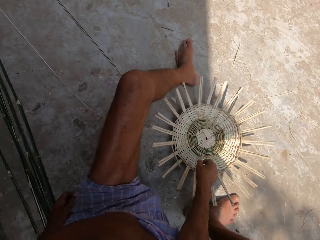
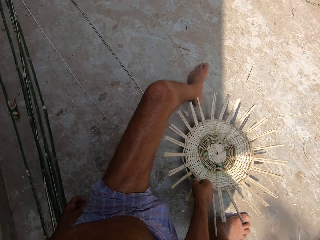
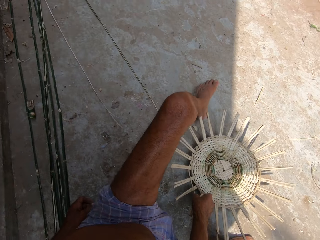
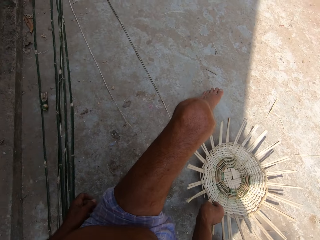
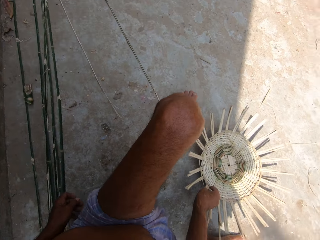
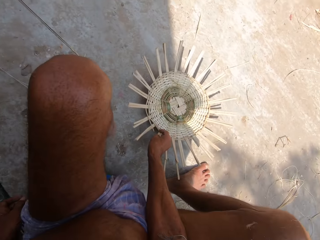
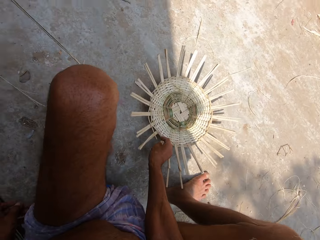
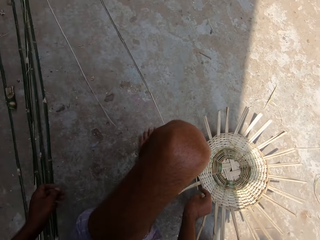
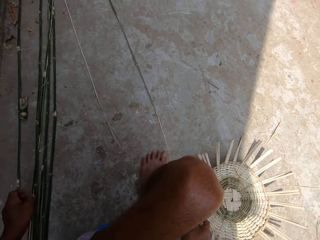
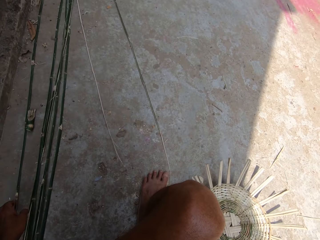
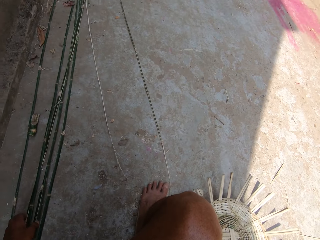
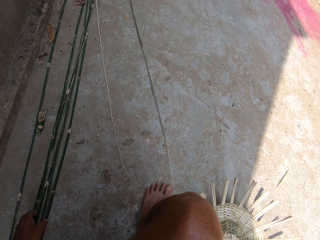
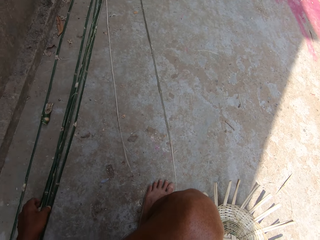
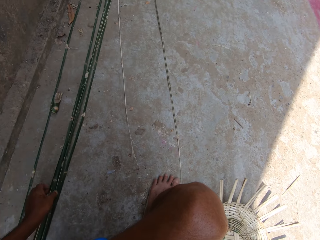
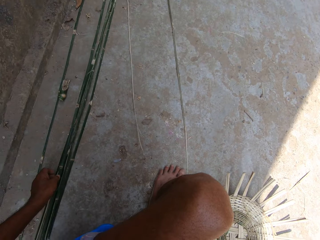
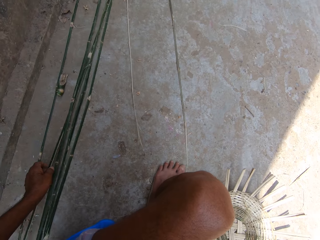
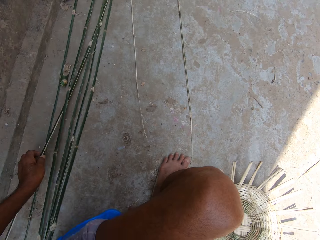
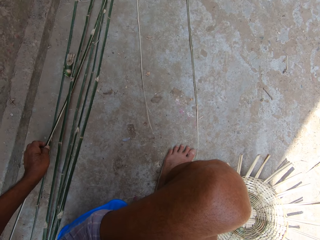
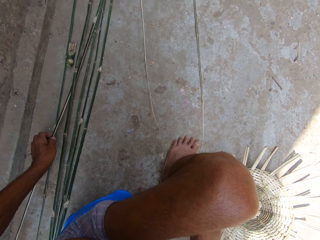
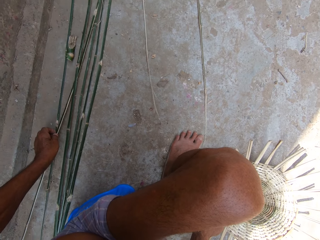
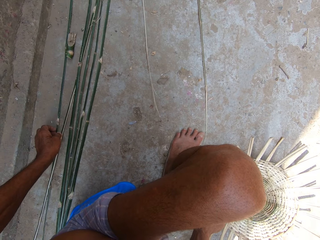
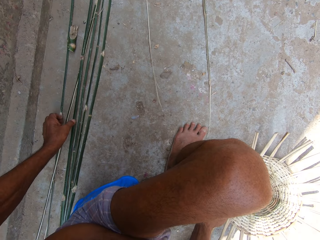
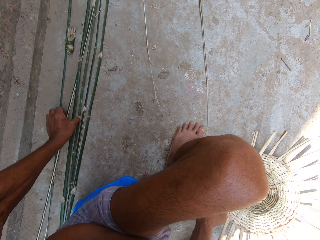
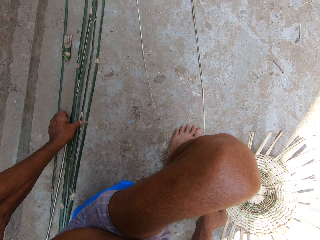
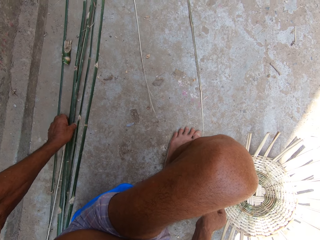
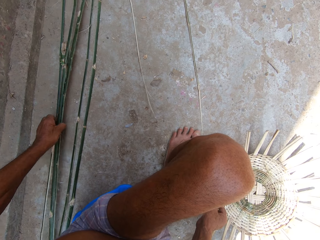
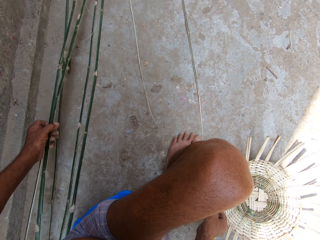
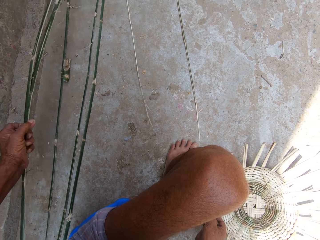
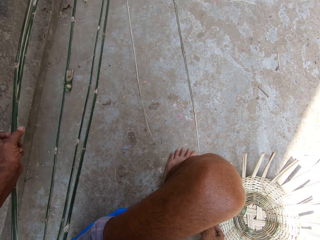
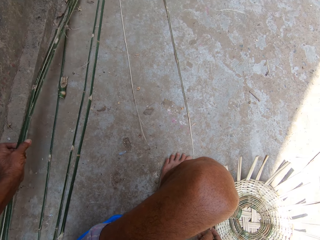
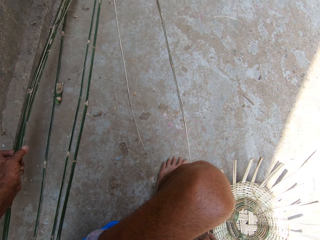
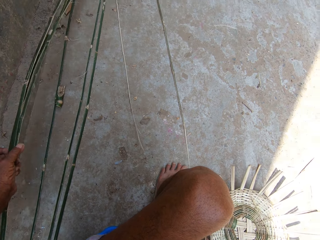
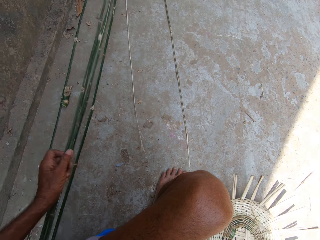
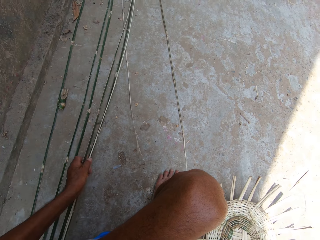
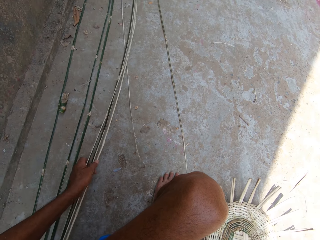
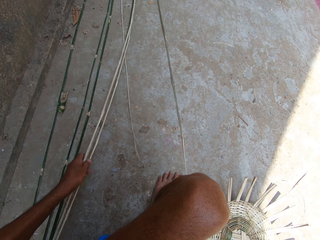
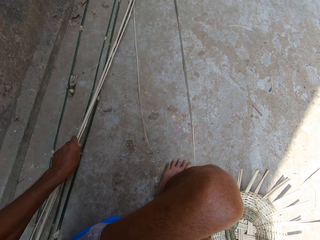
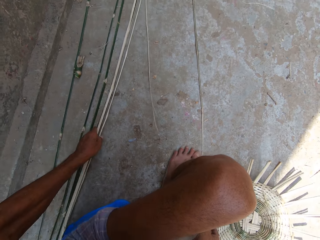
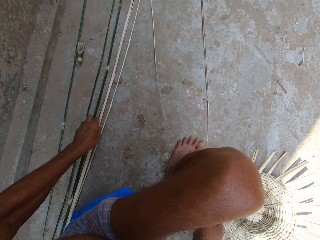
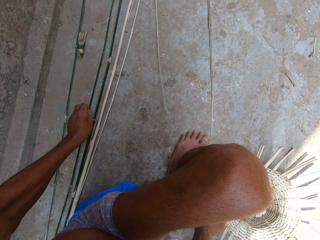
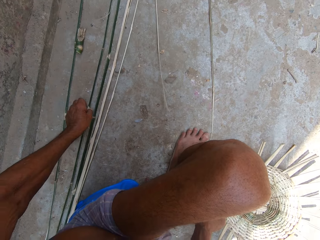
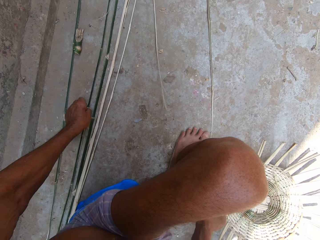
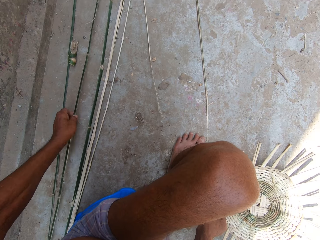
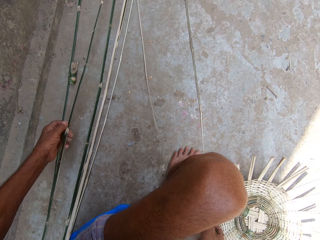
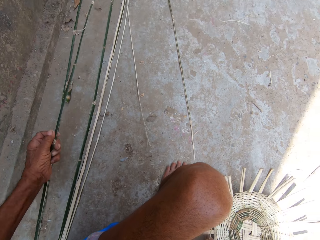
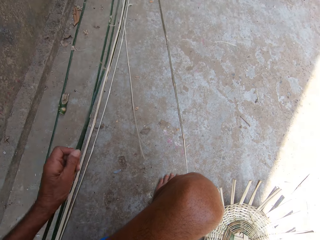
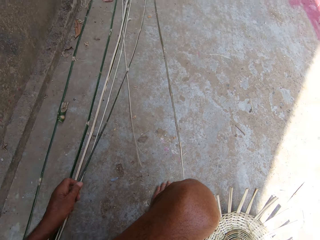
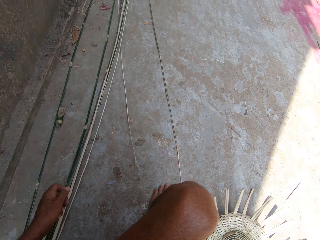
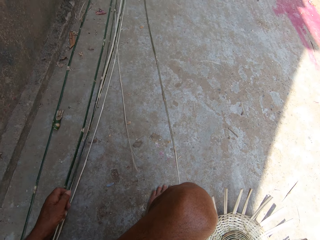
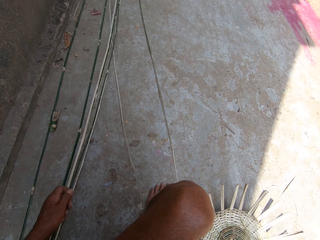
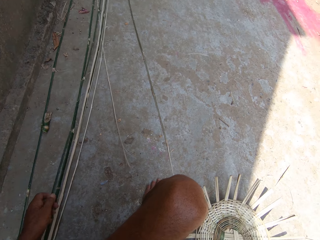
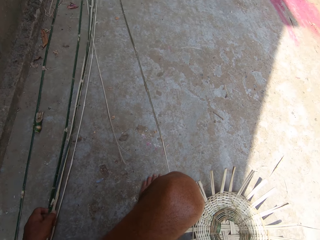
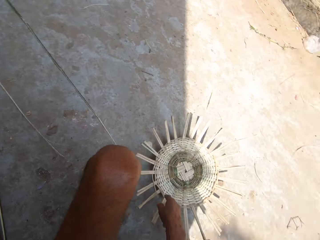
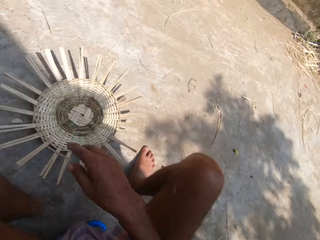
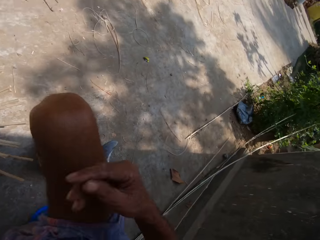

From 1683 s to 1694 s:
The camera wearer holds a woven basket. He moves the basket with his right hand. He moves sticks. He picks some bamboo strips from the floor with his left hand. He drops the bamboo strips on the floor with his left hand. He picks a bamboo strip from the floor with his left hand.

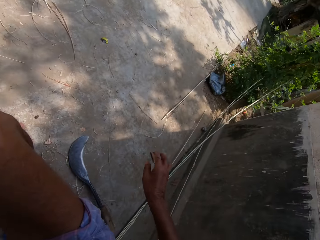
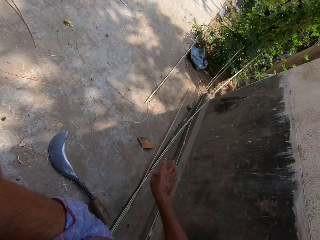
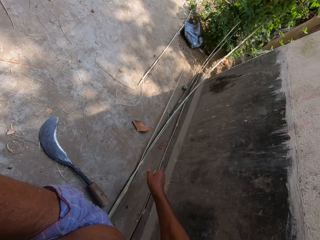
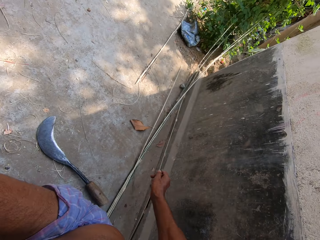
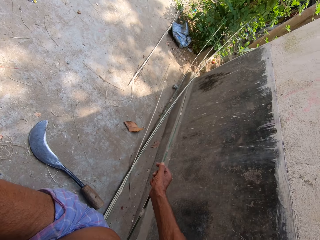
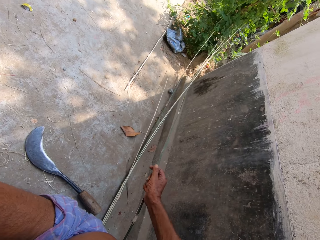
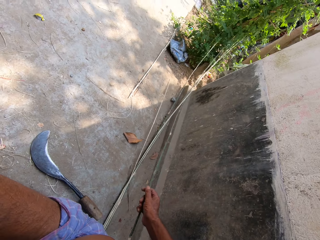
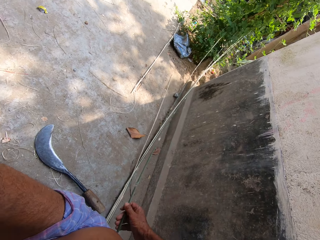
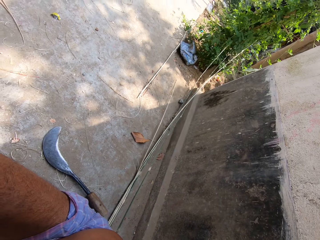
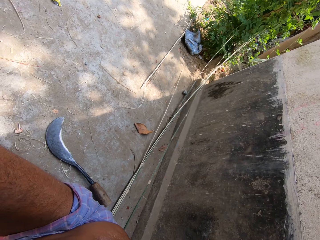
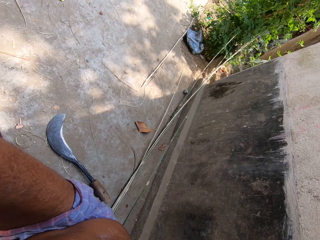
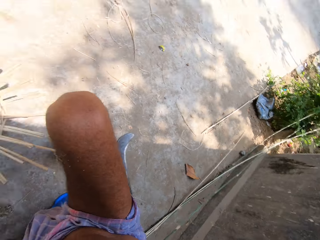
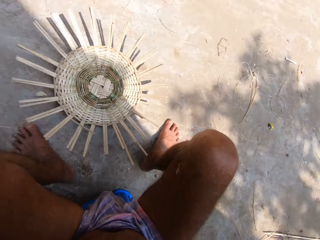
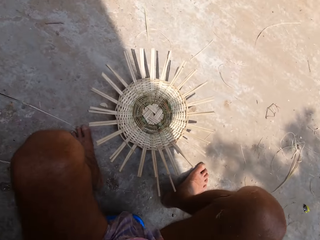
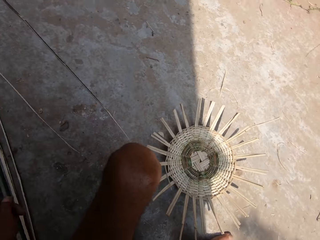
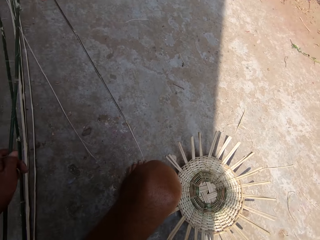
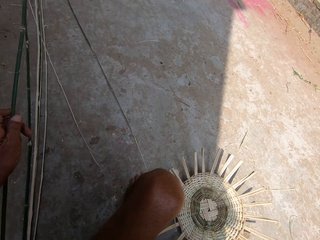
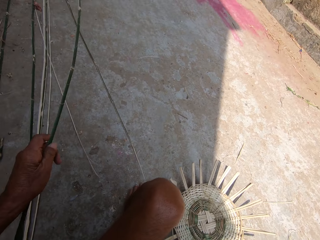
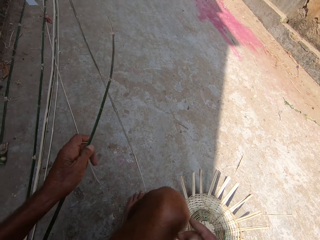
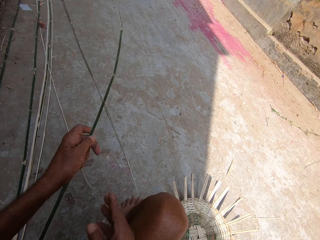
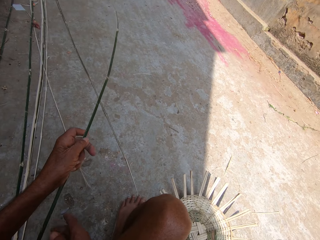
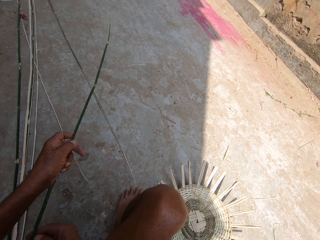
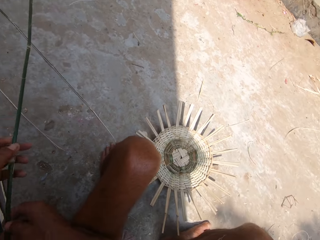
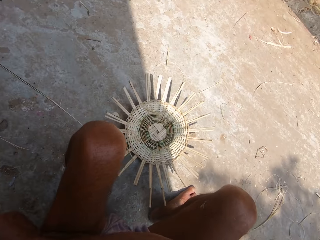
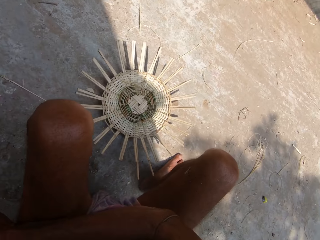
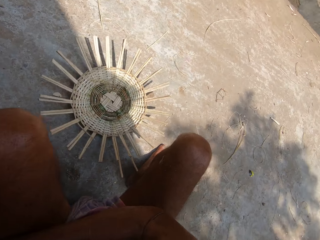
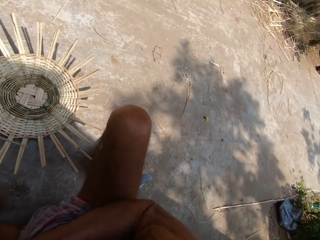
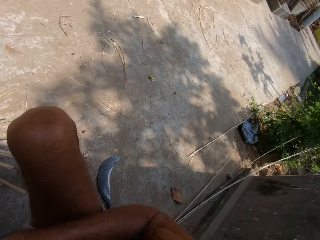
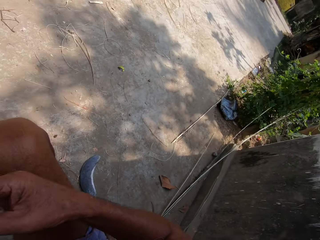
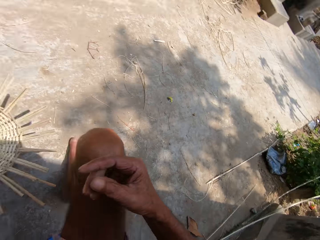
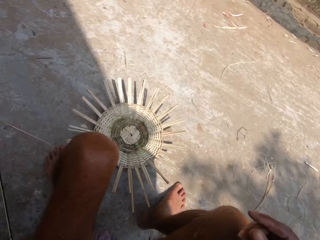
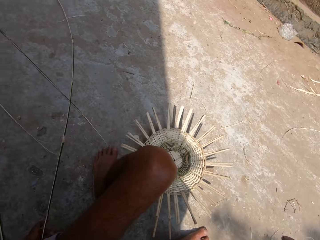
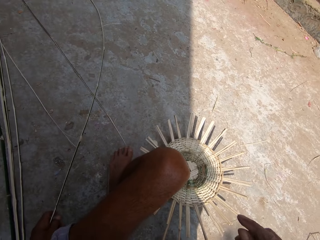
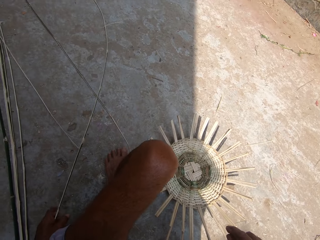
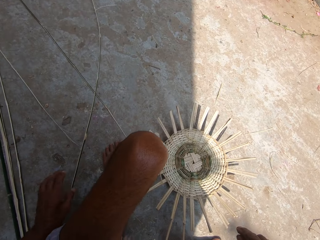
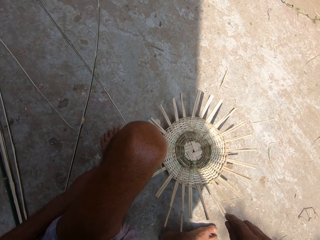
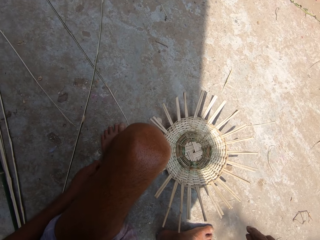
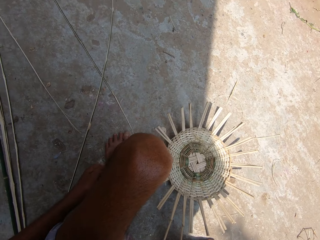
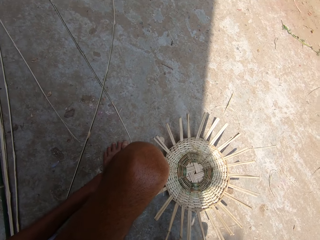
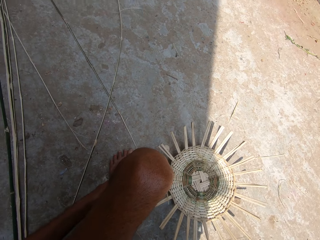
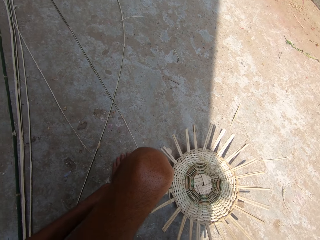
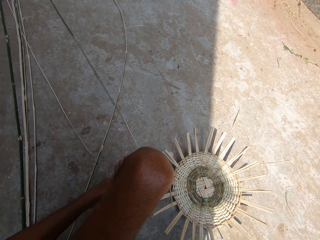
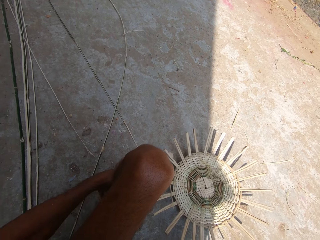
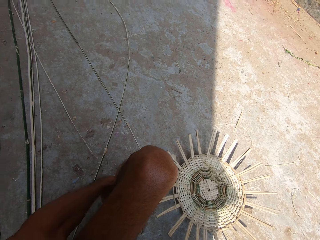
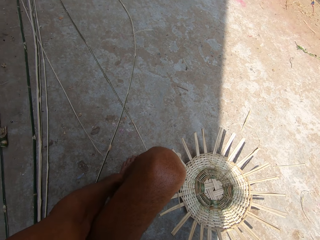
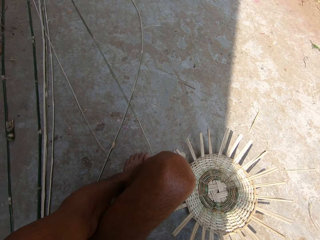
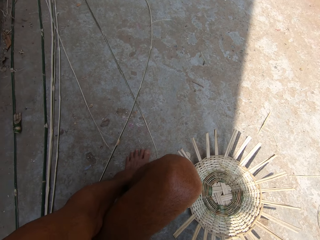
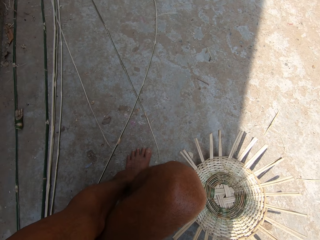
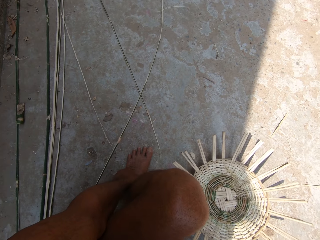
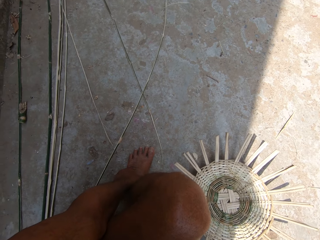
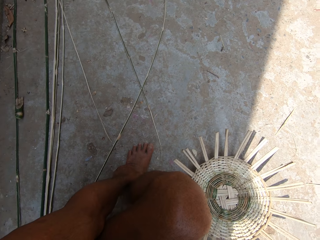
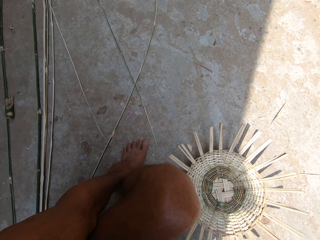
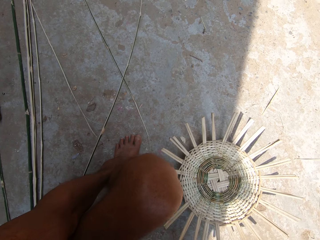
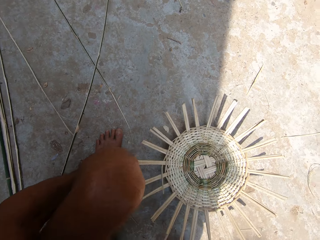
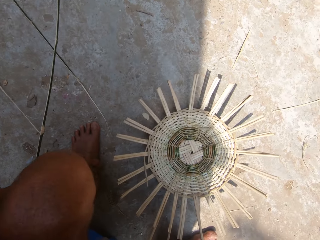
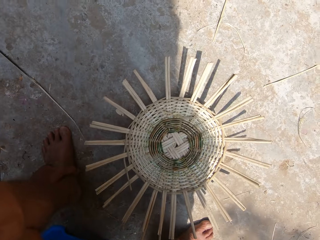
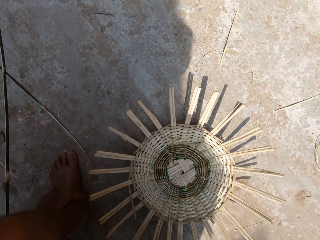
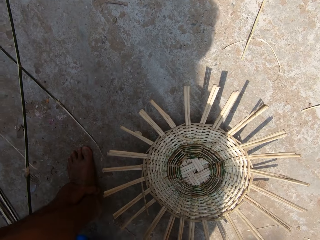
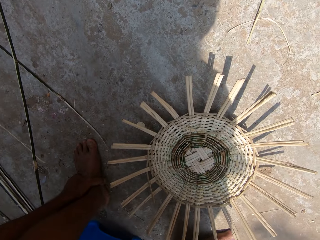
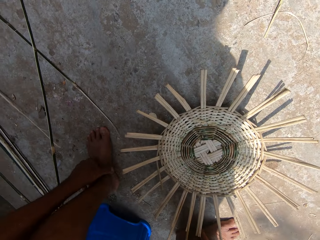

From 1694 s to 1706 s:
The camera wearer draws another bamboo strip or stick from the floor with his right hand. He holds the sticks with his hands. He drops the bamboo strip in his left hand on the floor. He scratches a thigh with a hand. He holds an ankle with a hand.
